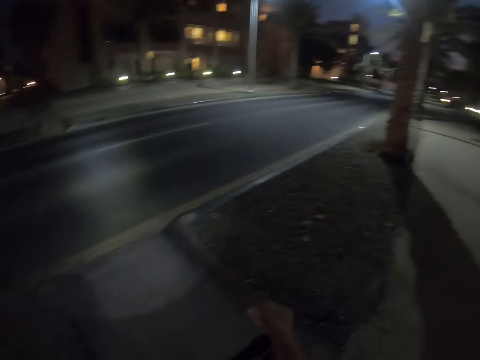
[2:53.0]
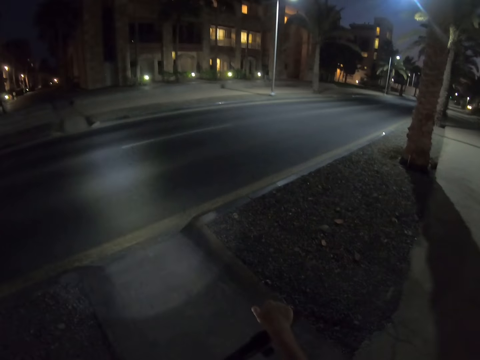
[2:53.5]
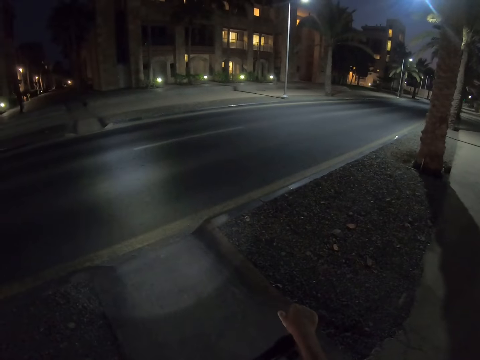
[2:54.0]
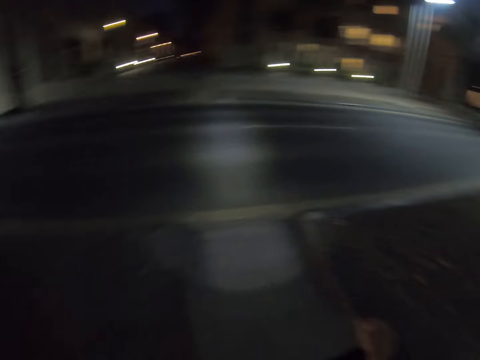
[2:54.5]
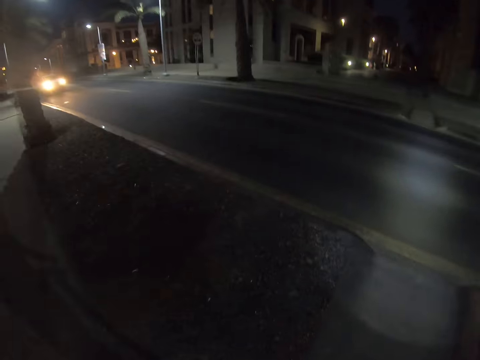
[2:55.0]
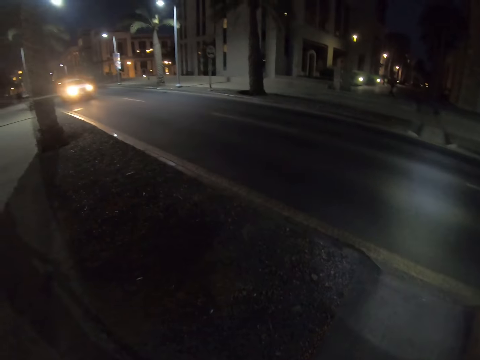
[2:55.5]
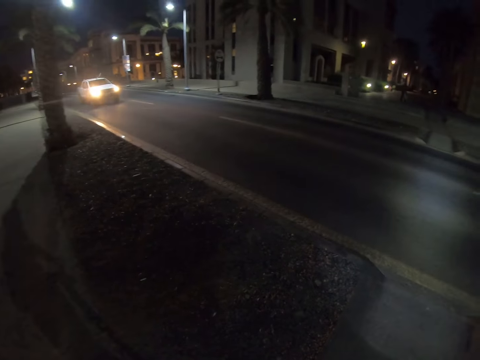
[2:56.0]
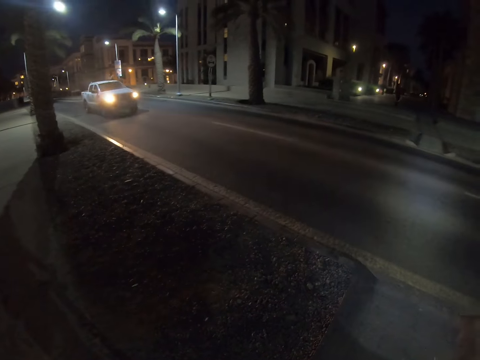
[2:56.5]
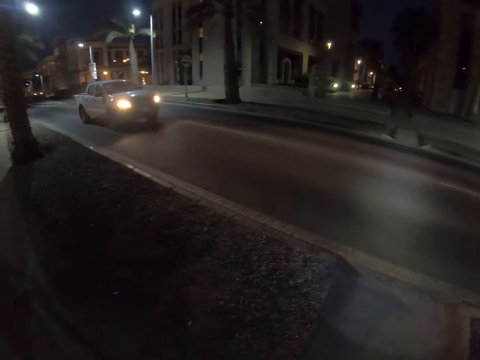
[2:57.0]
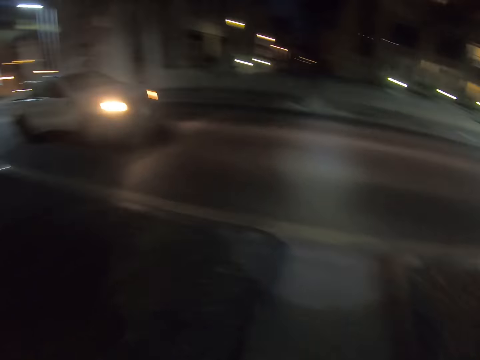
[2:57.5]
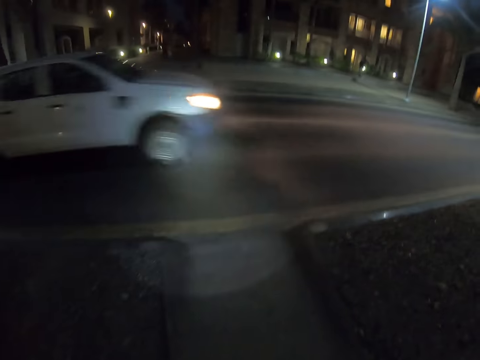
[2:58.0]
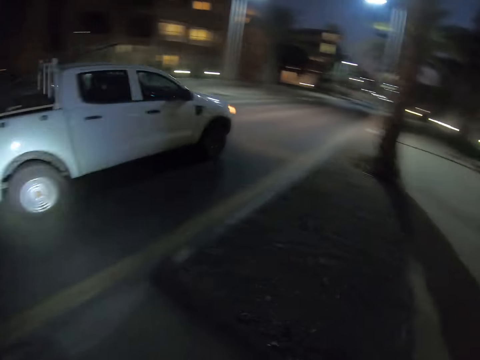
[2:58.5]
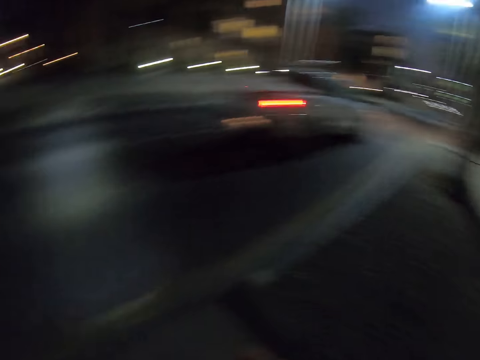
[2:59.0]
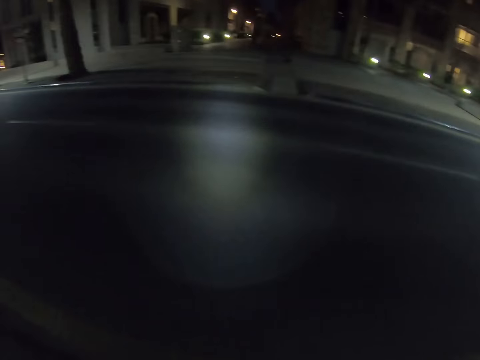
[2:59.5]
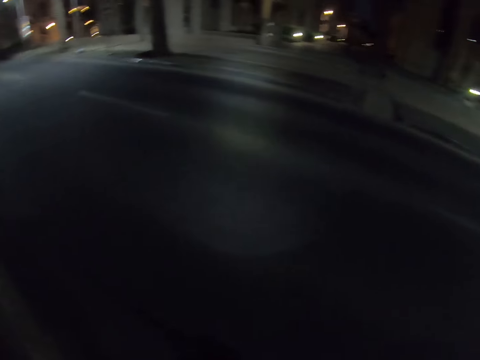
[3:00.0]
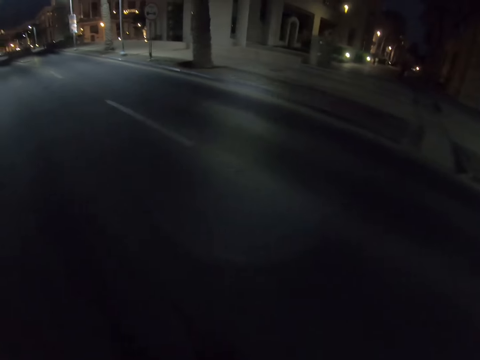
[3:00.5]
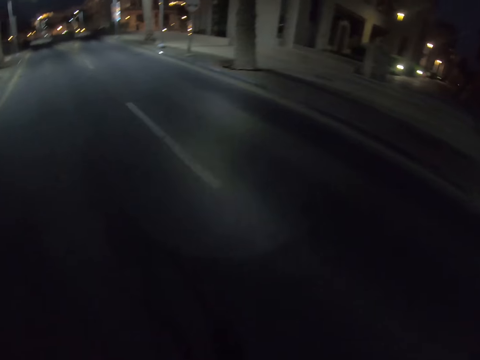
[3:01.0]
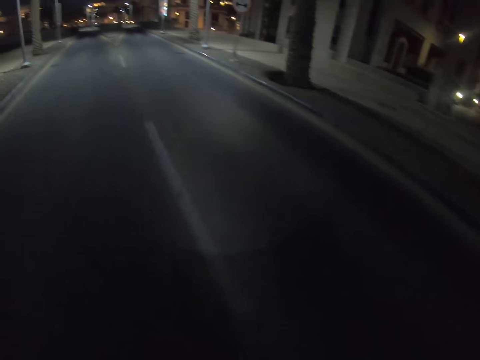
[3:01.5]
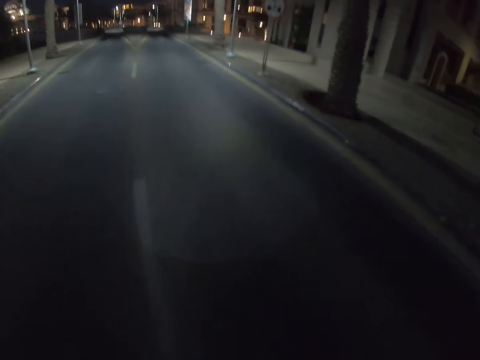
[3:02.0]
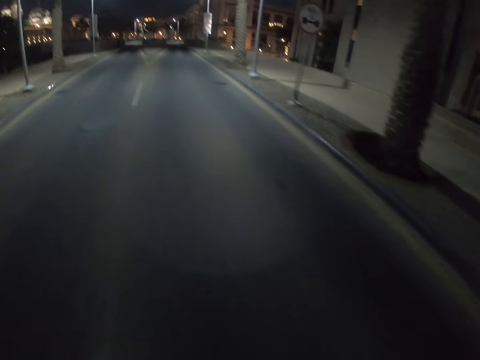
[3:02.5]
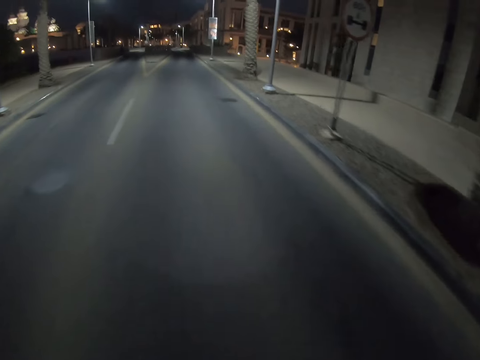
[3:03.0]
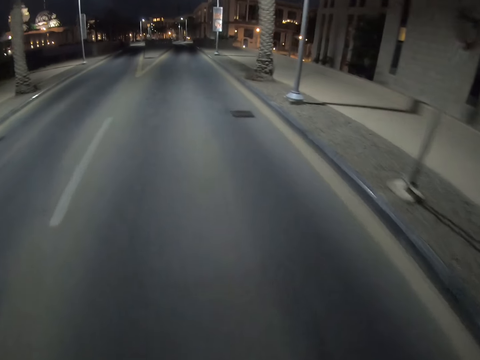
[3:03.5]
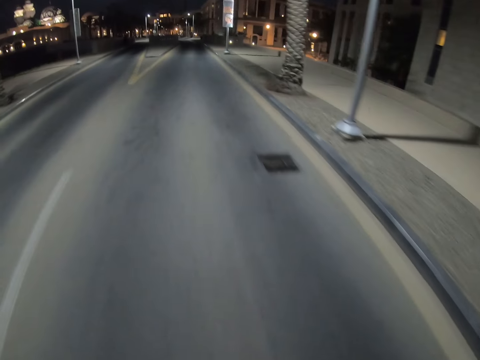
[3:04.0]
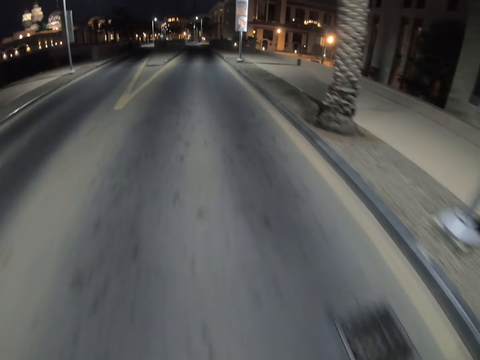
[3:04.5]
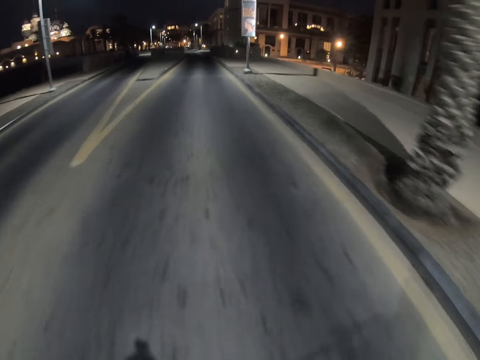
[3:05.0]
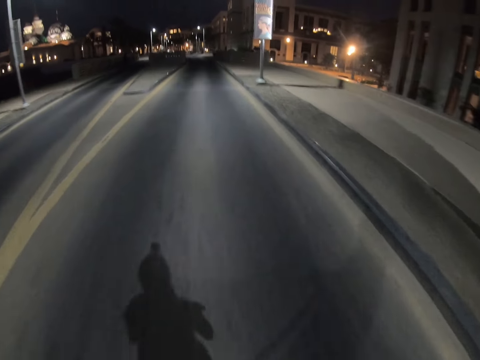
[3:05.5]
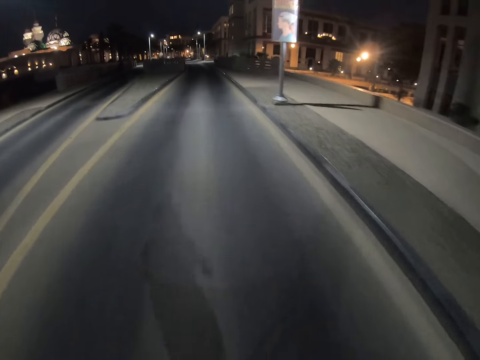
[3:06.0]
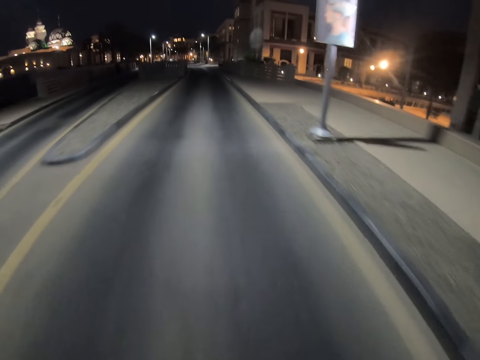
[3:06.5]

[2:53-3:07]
The camera wearer drives the scooter on the highway. They start riding.

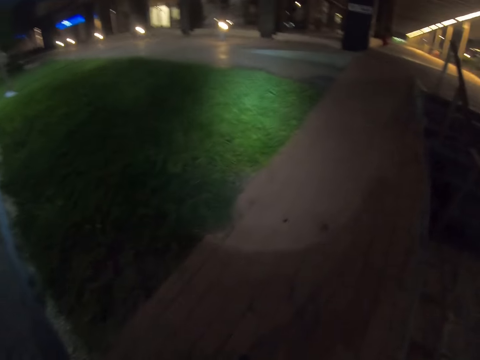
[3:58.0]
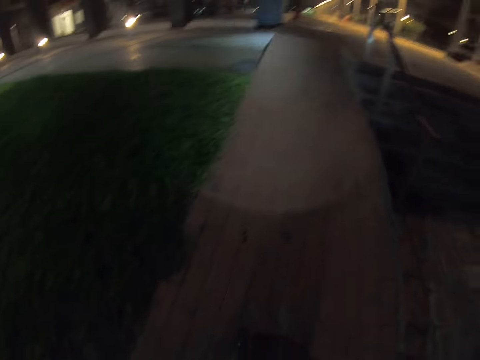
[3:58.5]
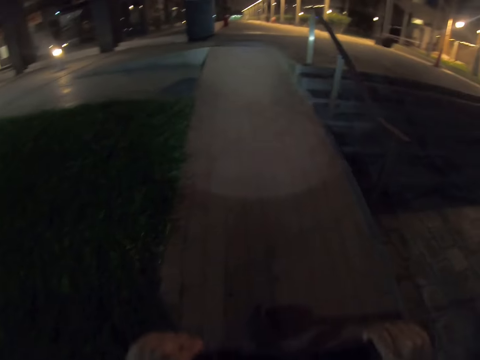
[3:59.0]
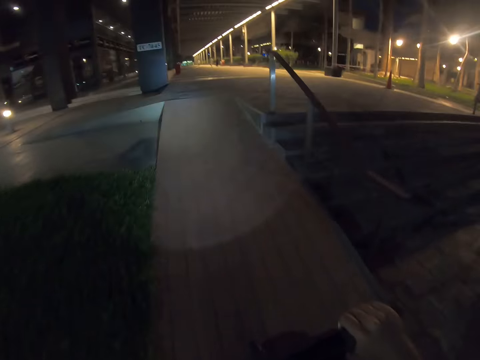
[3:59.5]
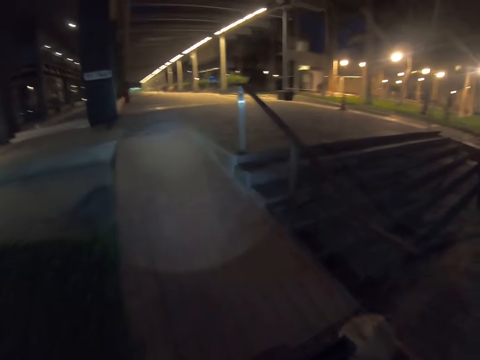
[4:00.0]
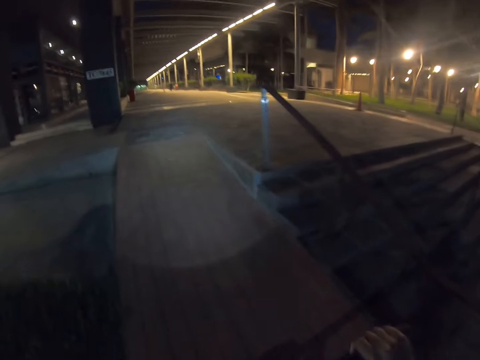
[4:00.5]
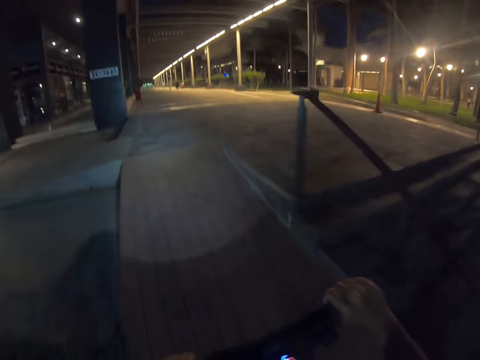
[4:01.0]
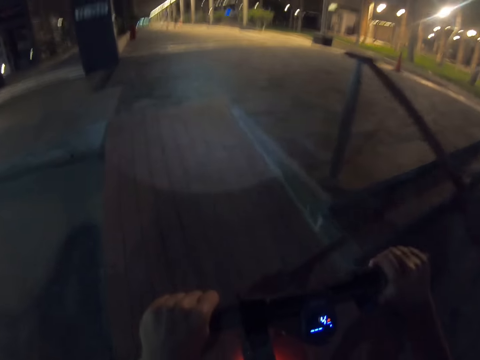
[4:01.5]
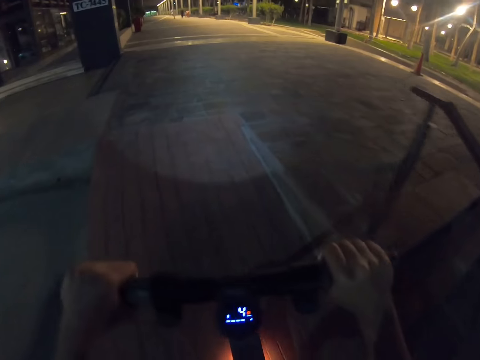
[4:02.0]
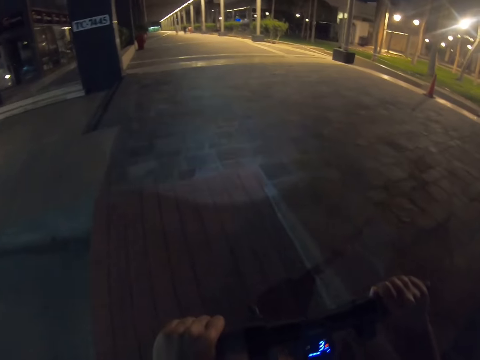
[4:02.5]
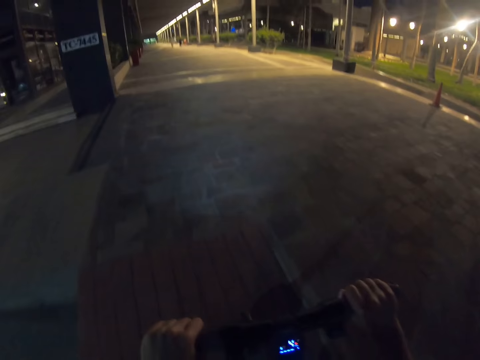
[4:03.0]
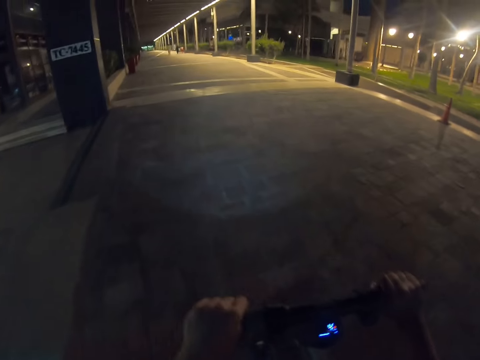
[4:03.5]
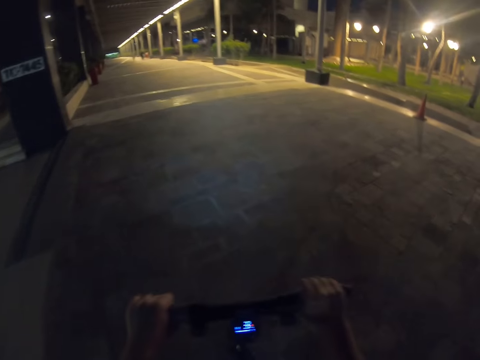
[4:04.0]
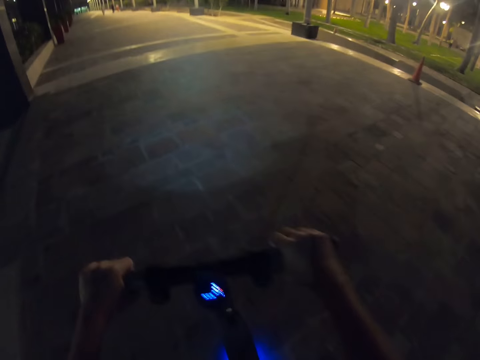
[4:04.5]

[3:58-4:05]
The camera wearer drives on the pavement.

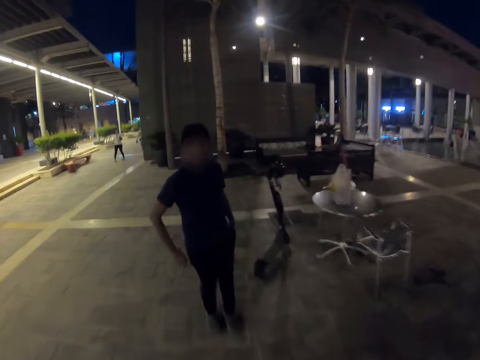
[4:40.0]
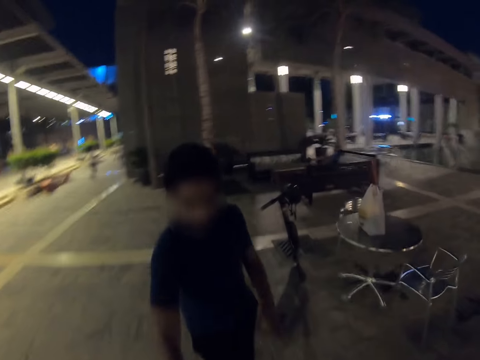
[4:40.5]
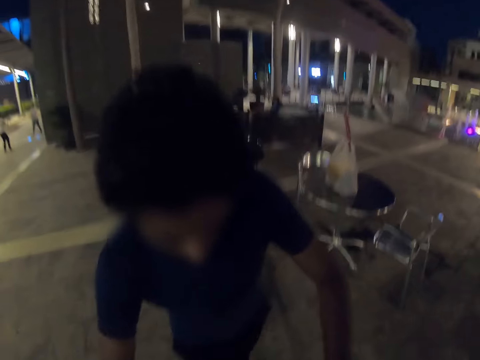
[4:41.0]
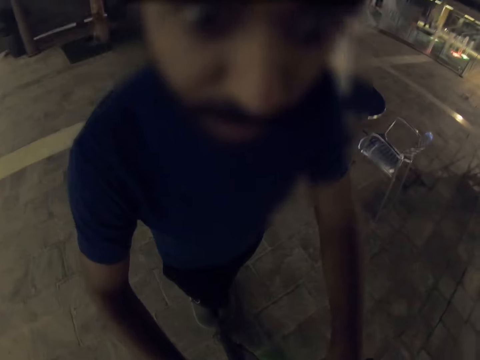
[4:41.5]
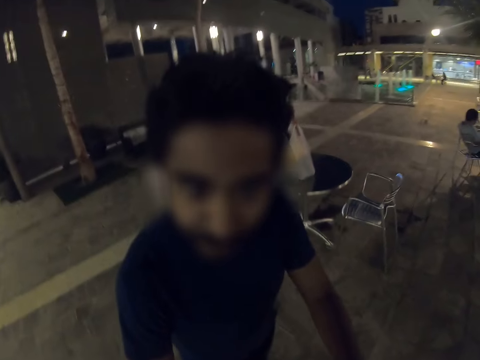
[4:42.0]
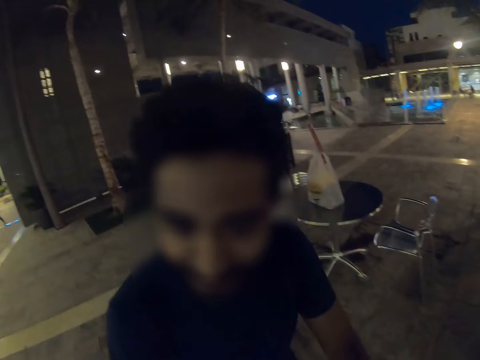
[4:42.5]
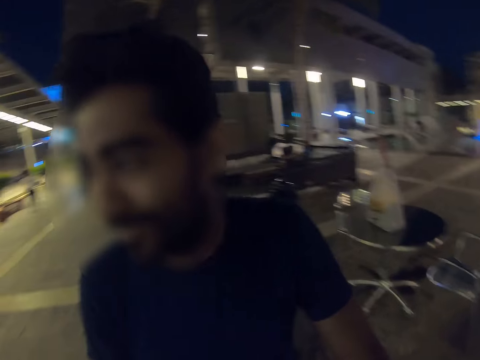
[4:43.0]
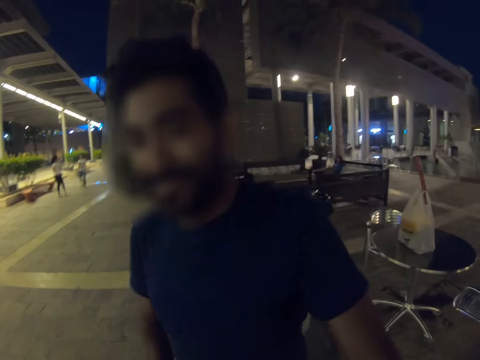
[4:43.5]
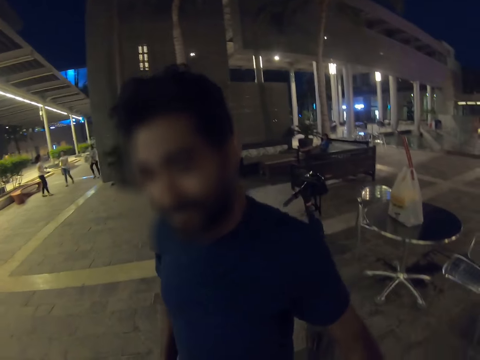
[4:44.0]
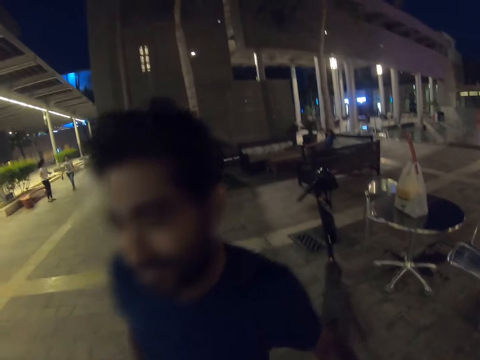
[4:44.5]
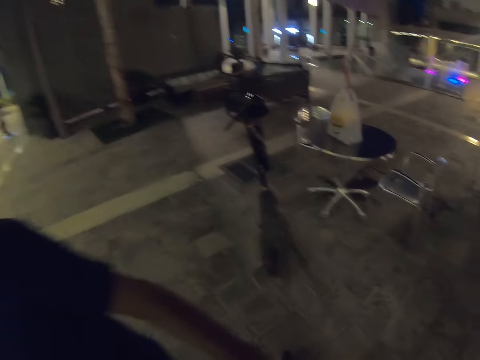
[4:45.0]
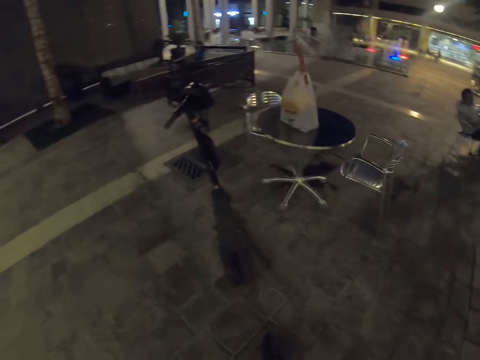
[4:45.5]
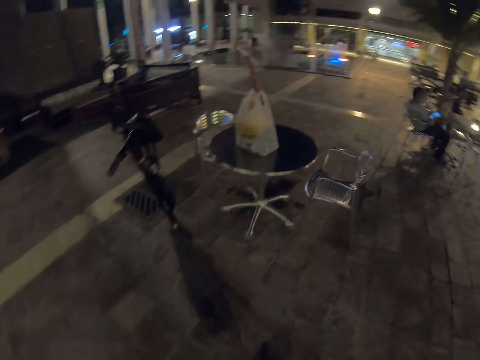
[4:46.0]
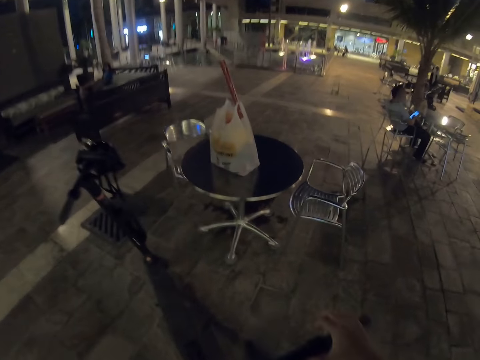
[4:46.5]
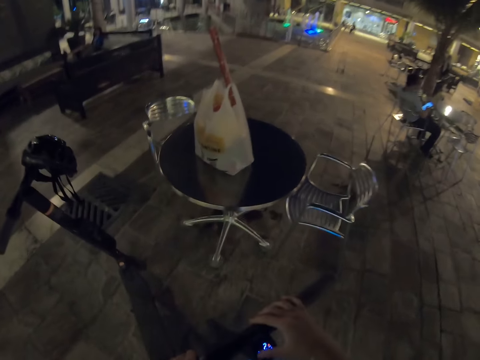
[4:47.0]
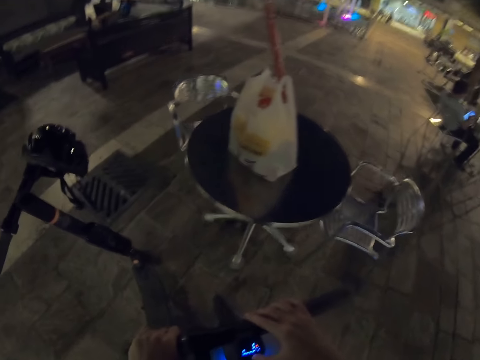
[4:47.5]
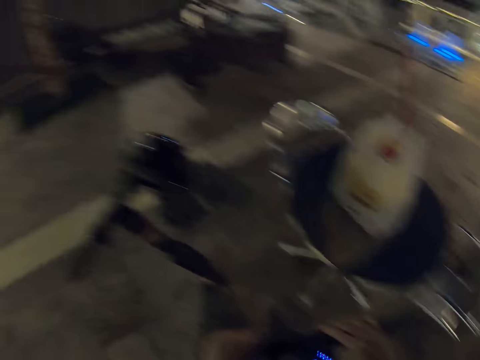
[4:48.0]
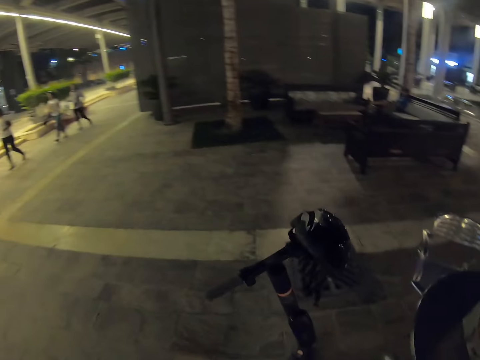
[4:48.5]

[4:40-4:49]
The camera wearer stops riding. A man stops the camera wearer. The camera wearer talks to the man. Another man walks around. The camera wearer rides a skater bike. They walk around.
